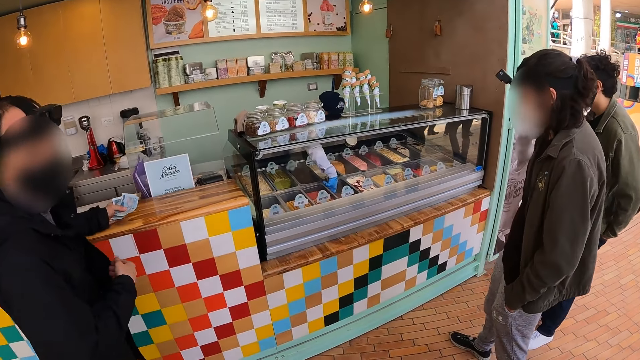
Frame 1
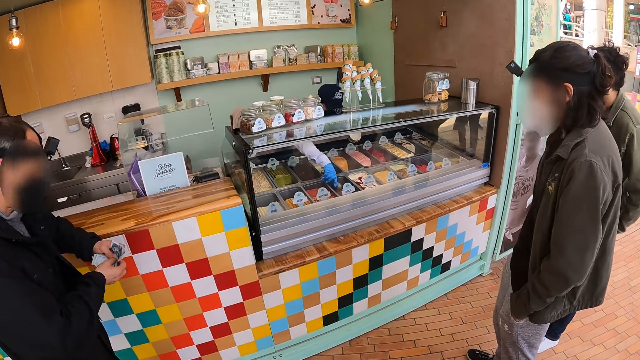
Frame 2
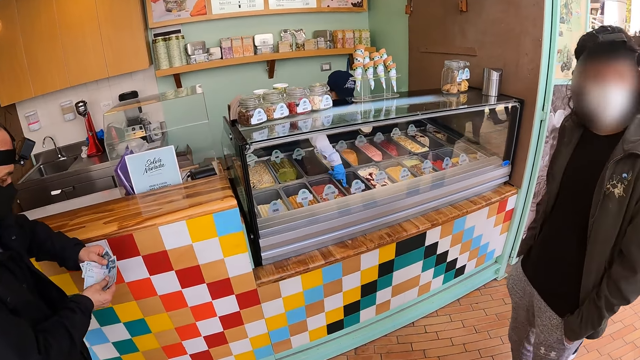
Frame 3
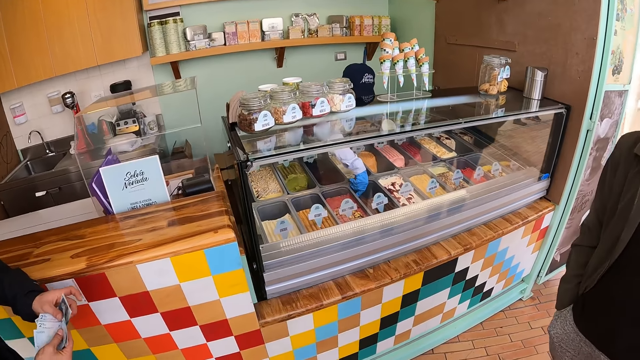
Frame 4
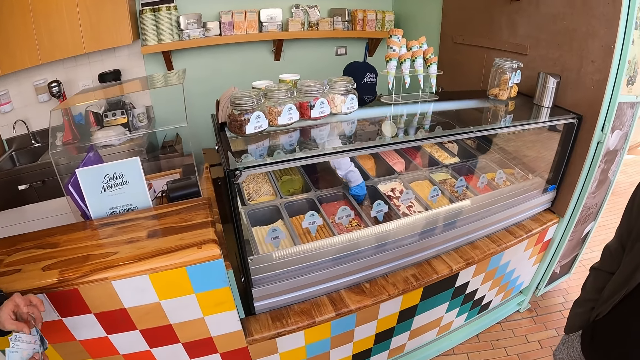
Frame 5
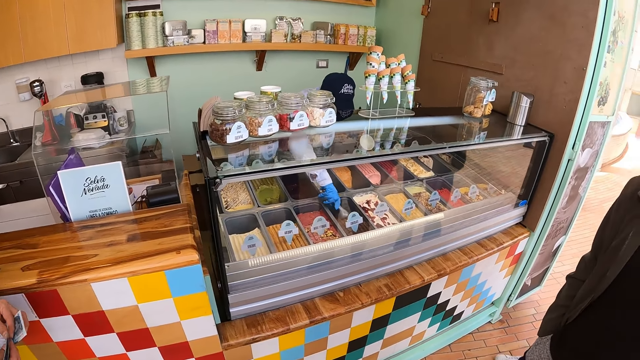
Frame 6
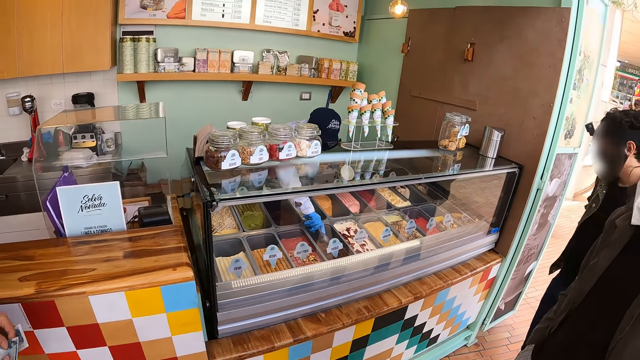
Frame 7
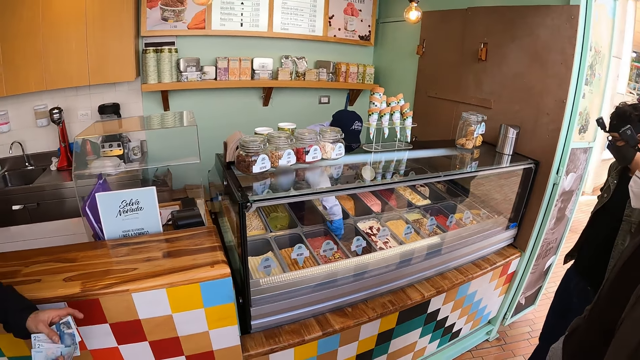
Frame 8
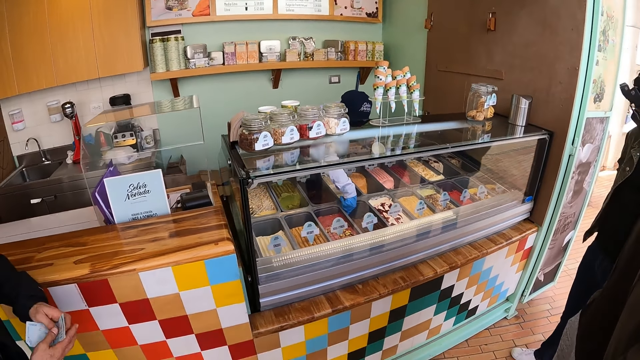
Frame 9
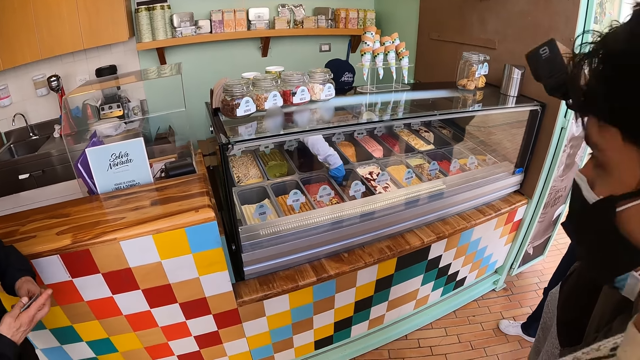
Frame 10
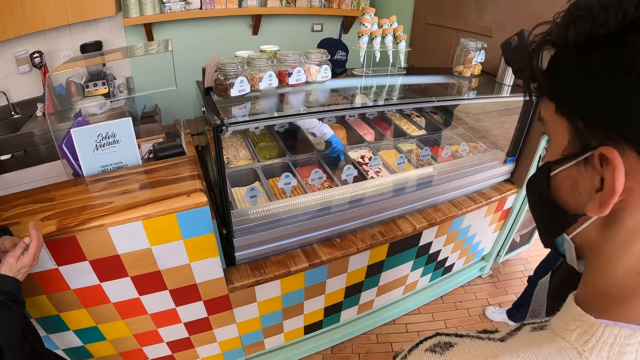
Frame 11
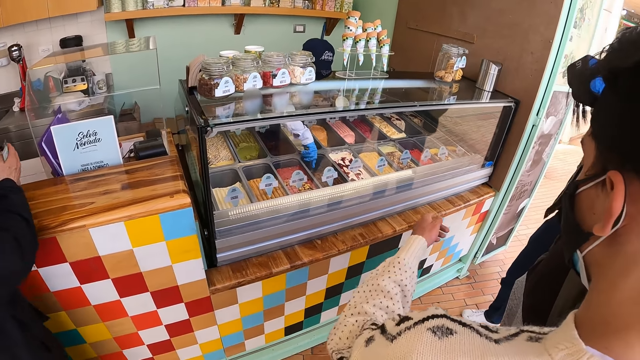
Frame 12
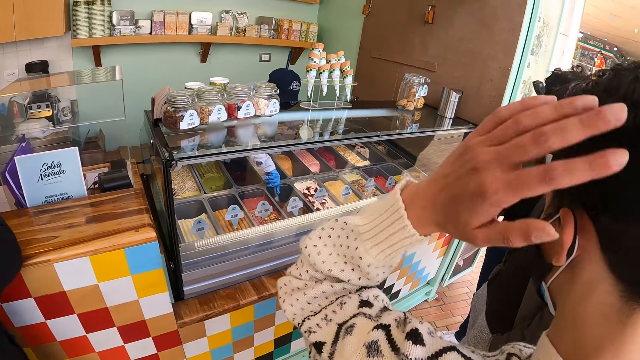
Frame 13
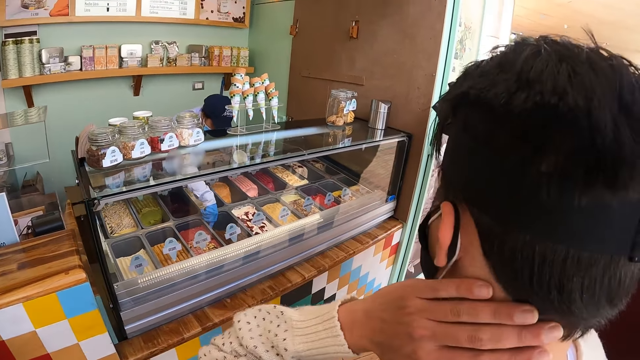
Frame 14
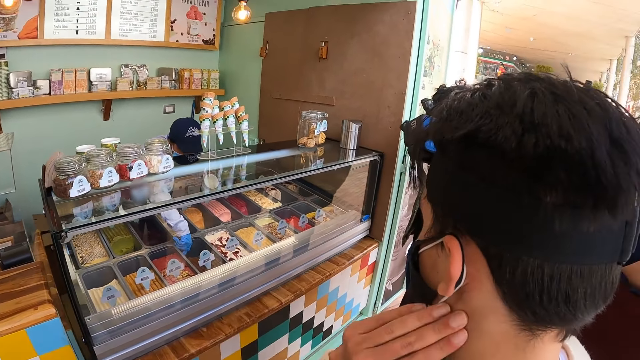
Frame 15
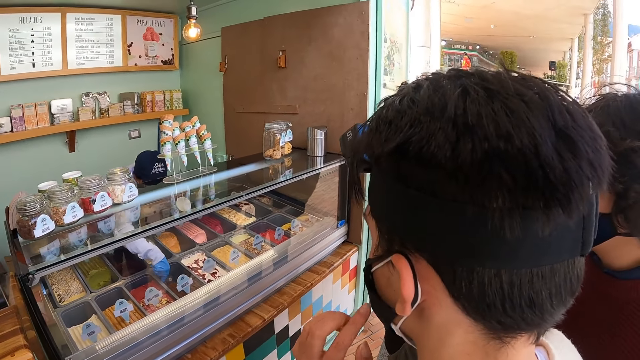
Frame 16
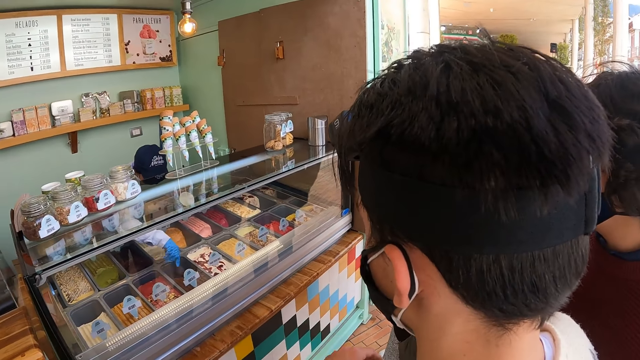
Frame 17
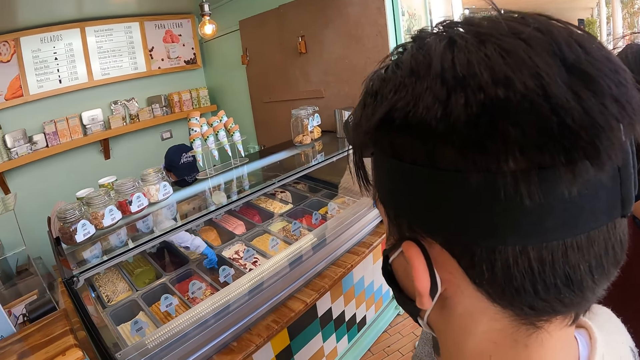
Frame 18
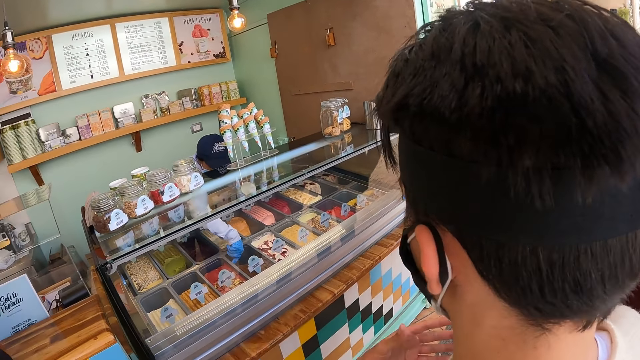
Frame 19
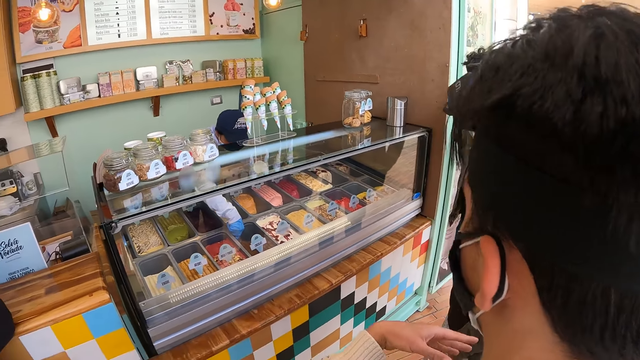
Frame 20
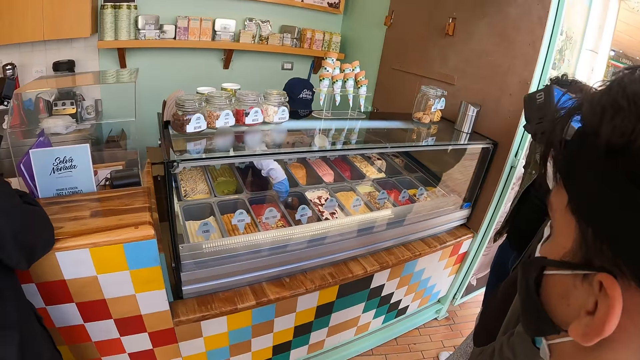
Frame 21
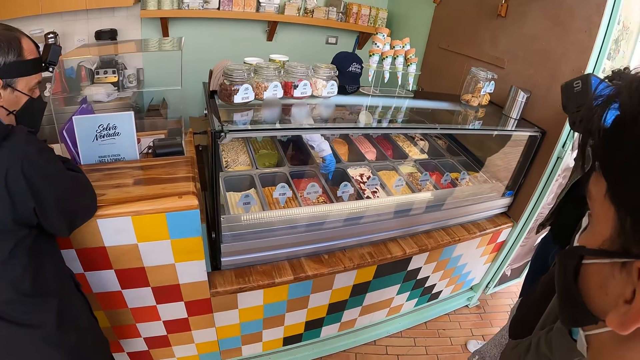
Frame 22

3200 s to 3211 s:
A man interacts with the camera wearer. The man moves a hand into the head.

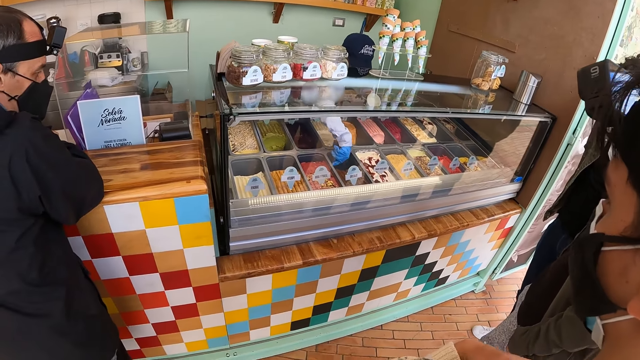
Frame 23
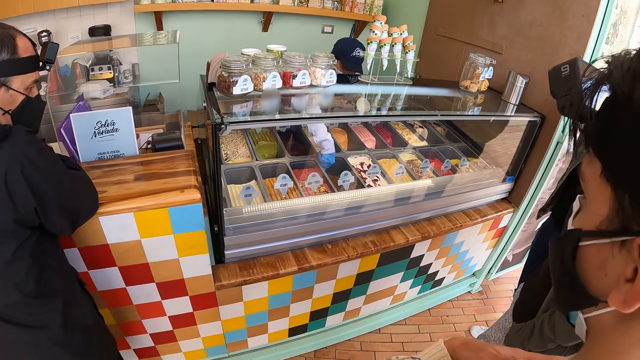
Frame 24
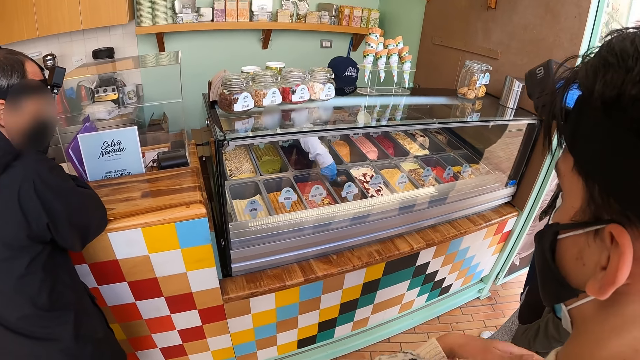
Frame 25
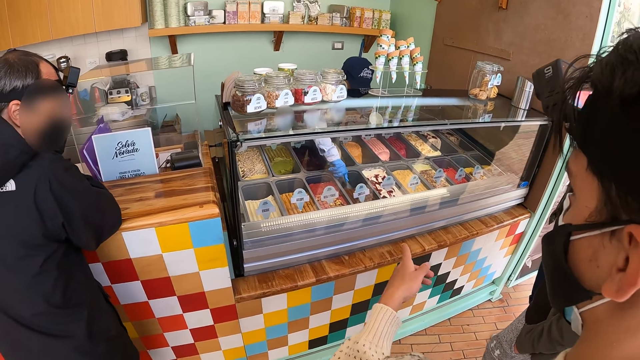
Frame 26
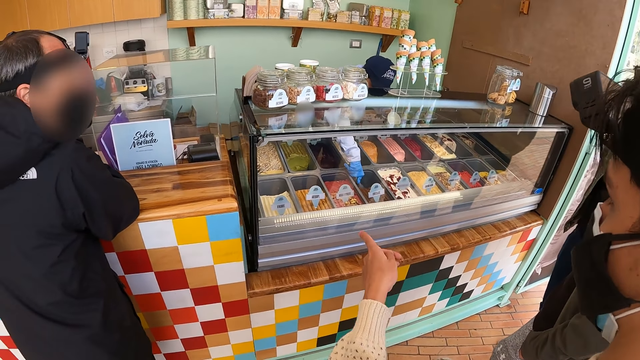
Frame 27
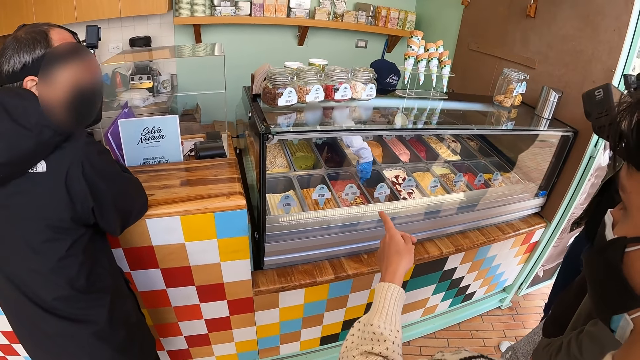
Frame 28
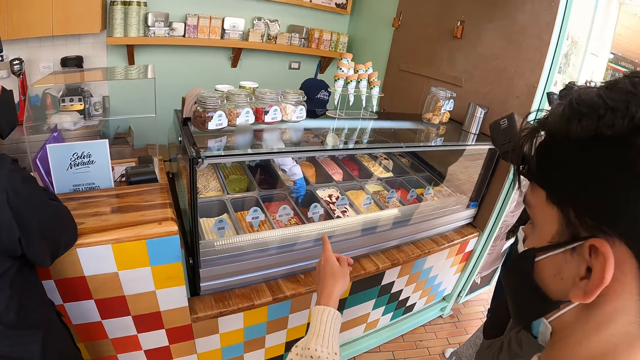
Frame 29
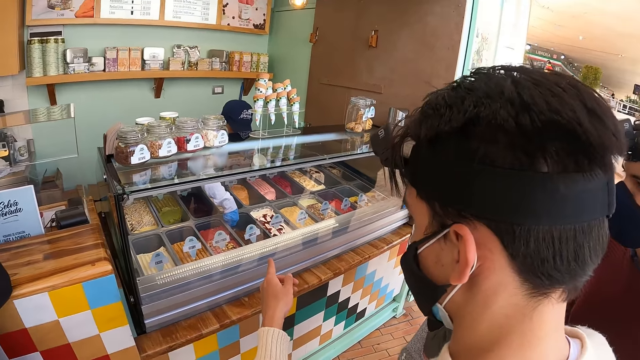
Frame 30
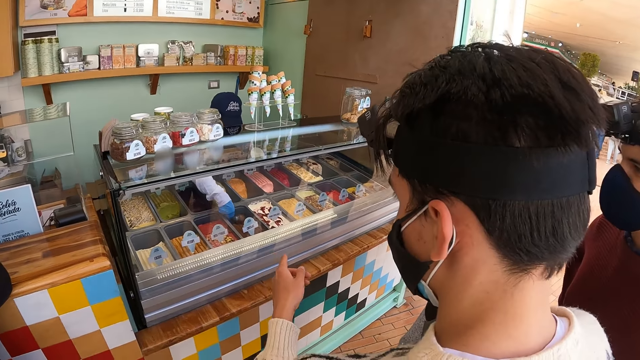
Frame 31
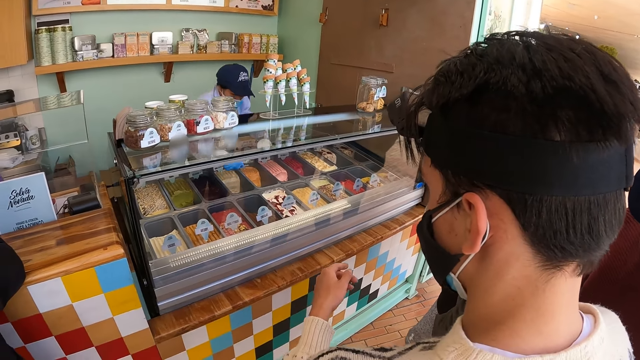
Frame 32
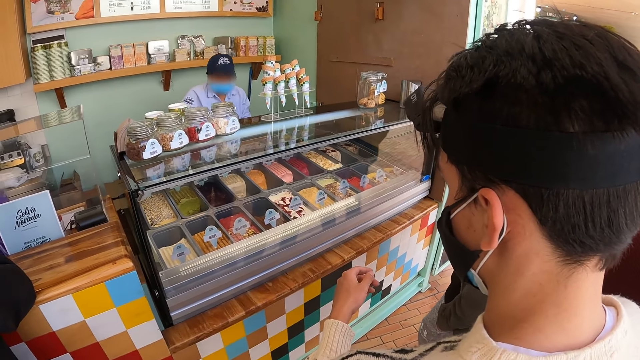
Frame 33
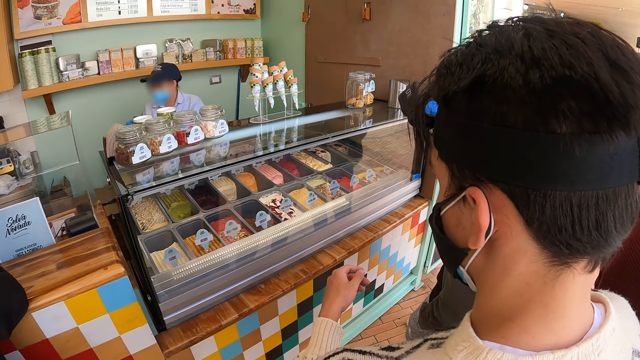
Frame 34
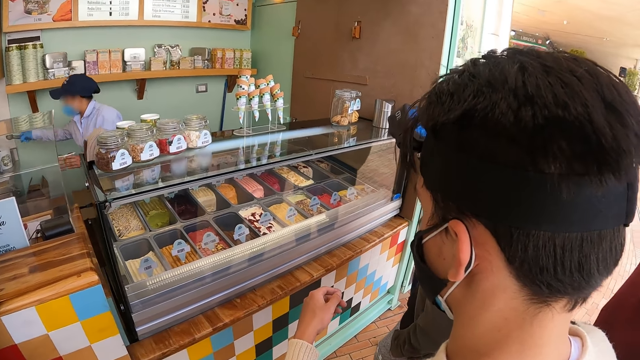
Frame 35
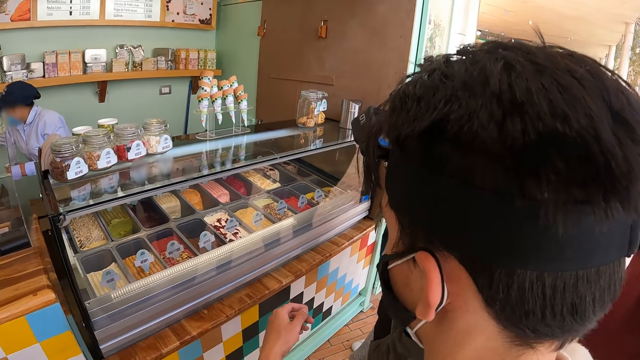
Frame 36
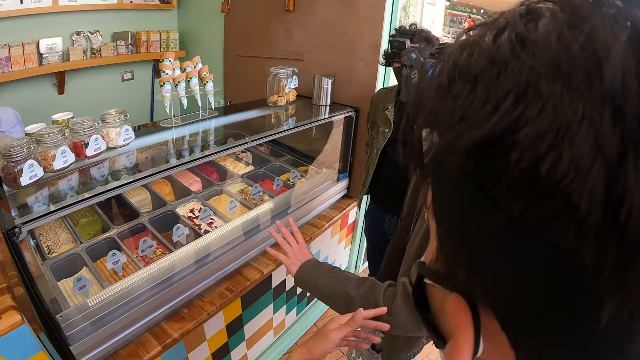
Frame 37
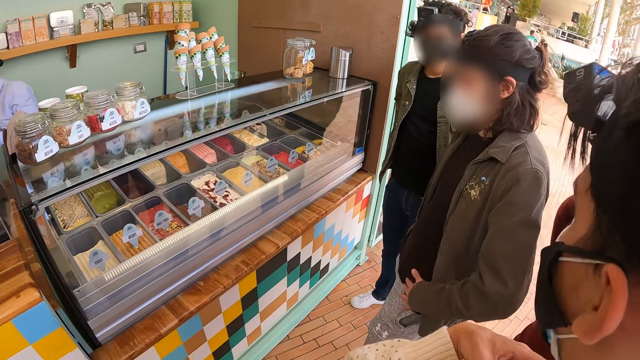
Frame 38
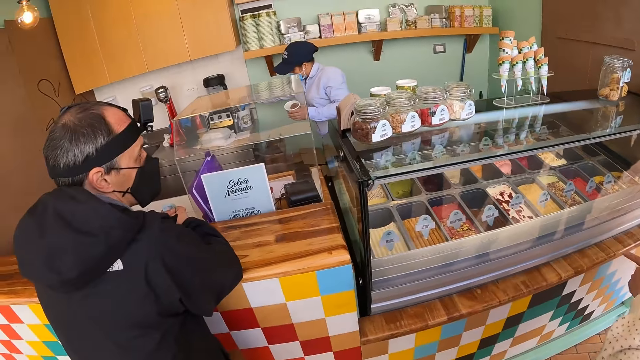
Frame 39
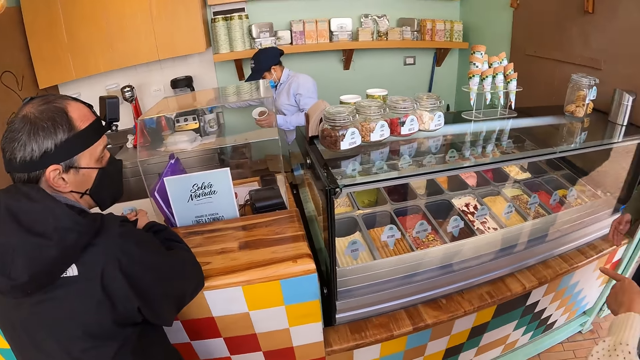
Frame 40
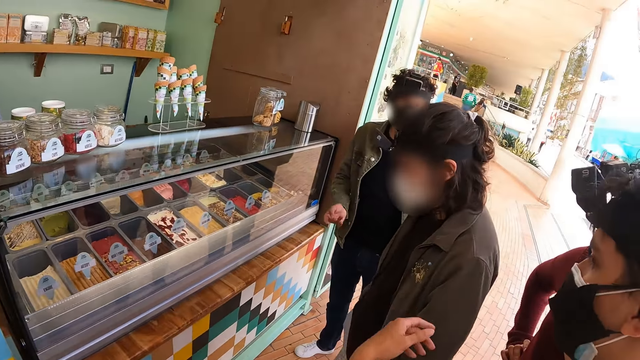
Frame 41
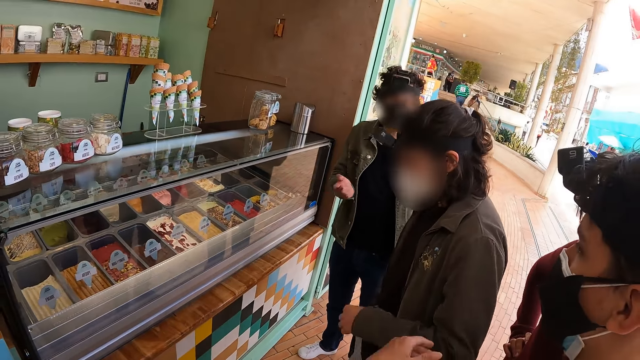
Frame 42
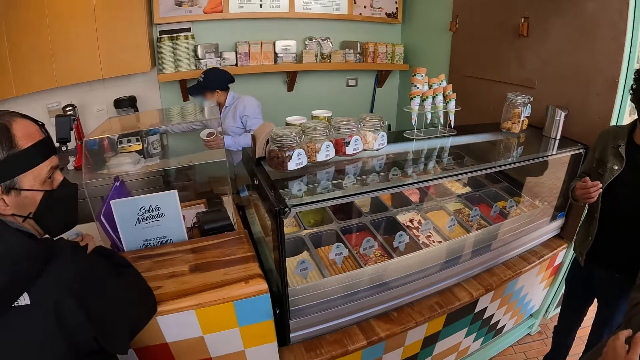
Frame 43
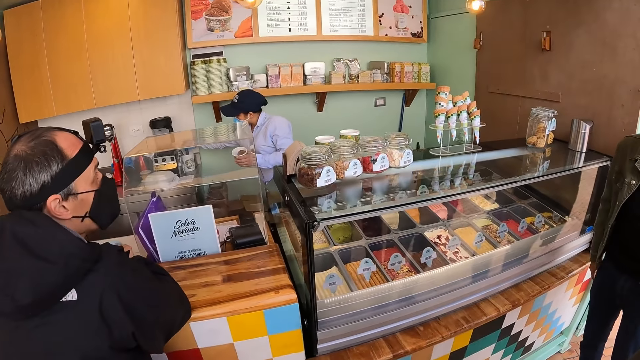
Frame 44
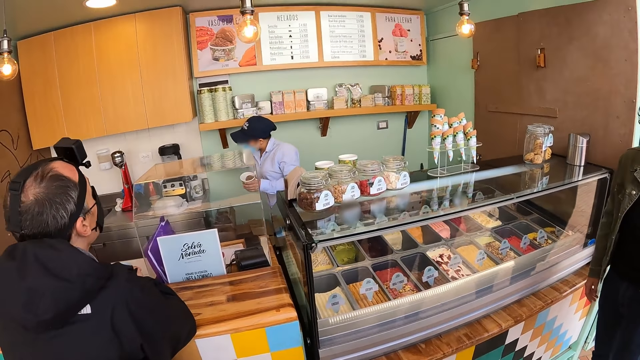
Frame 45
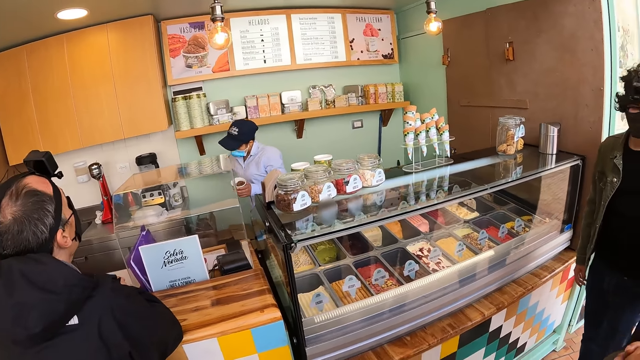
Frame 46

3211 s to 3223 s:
A man points at the wall. The camera wearer looks around.
